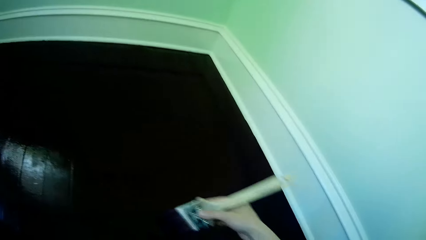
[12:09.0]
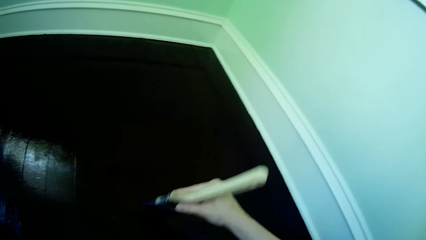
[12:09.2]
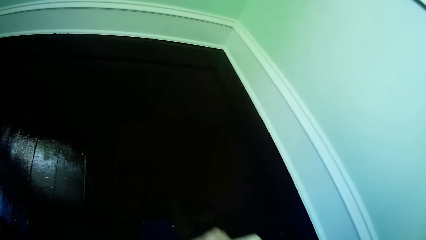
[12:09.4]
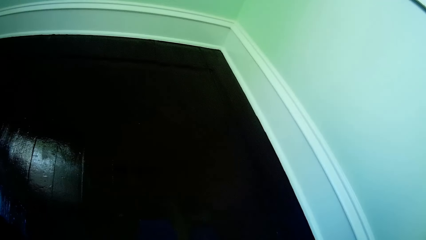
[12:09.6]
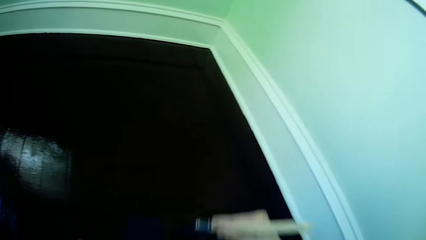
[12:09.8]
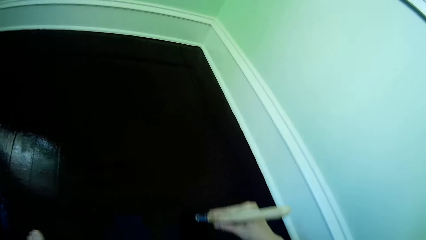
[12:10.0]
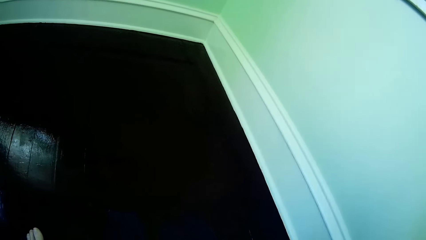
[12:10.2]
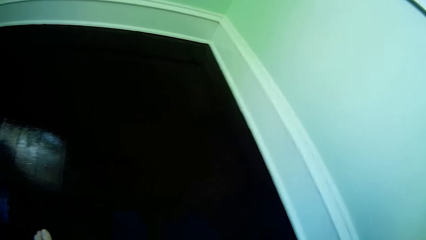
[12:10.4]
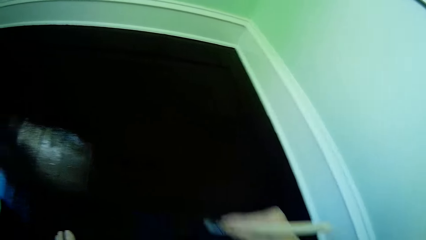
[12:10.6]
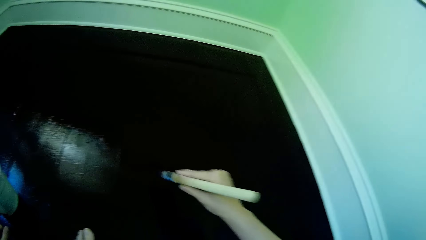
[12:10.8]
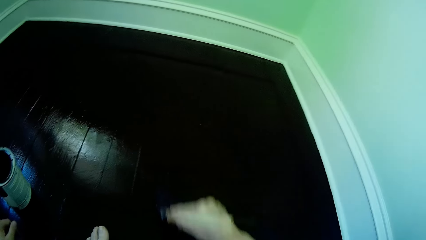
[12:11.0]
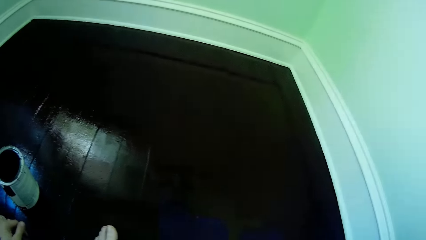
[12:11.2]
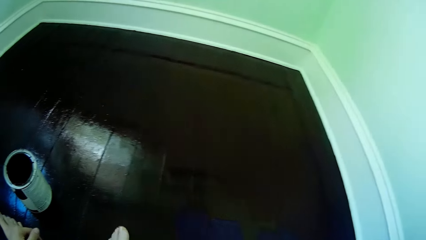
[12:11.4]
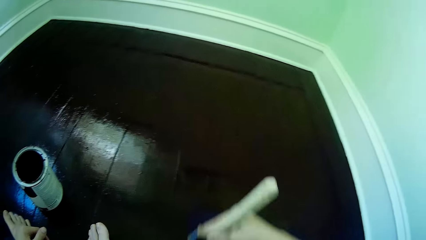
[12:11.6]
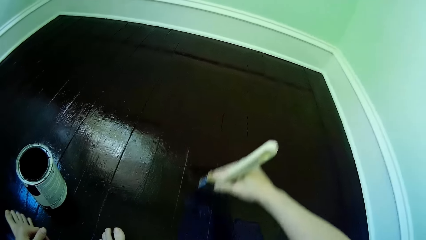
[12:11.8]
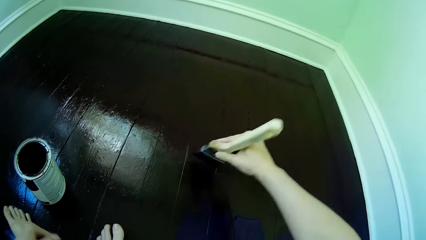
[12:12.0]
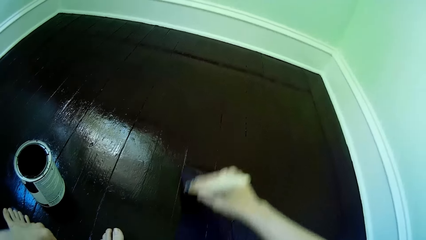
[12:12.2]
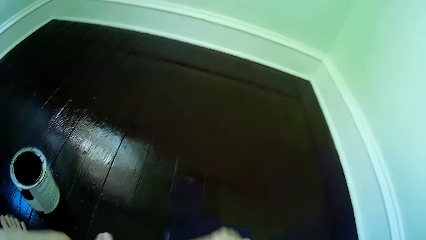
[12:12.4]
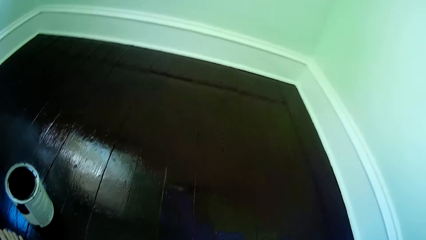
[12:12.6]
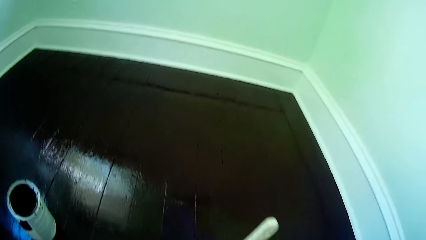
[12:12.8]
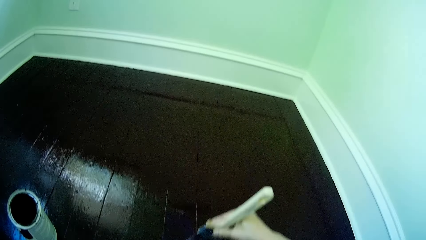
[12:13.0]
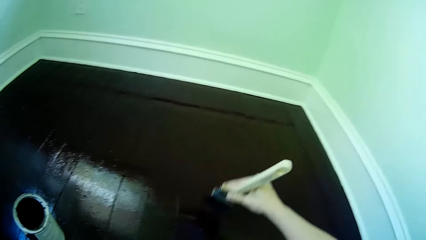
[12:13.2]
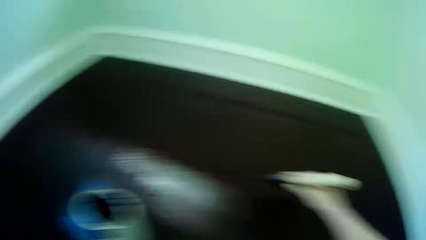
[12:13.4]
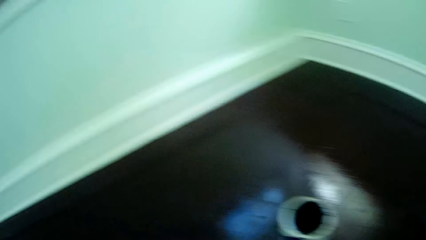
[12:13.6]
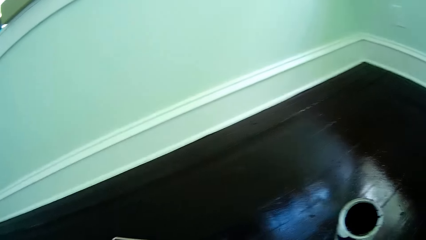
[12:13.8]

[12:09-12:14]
The camera wearer paints the floor with the paint brush on his right hand.

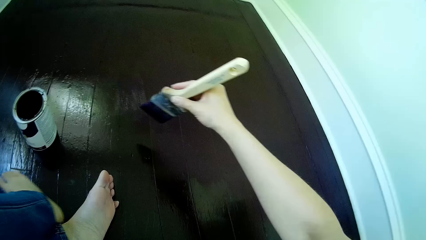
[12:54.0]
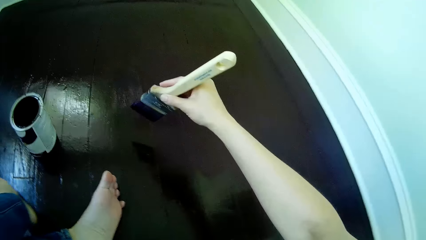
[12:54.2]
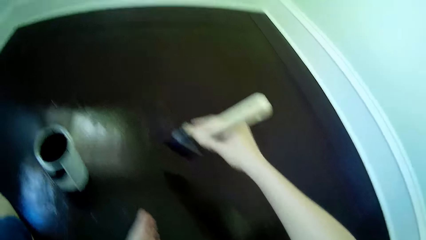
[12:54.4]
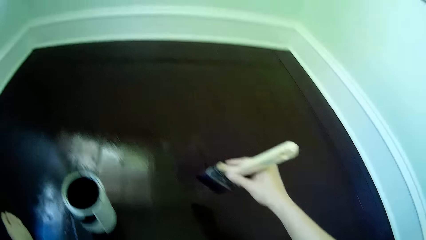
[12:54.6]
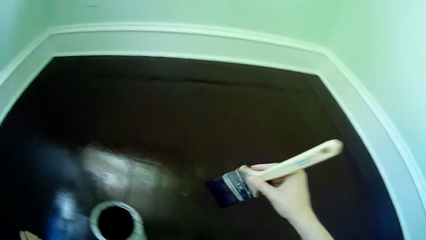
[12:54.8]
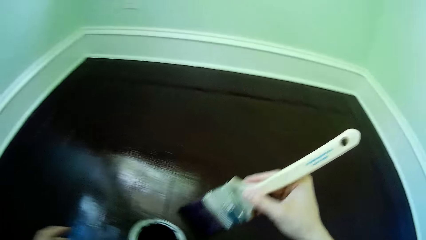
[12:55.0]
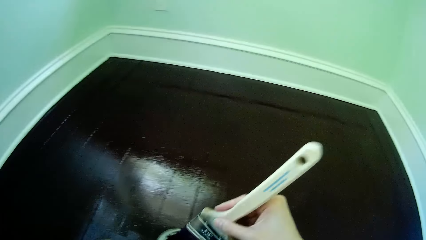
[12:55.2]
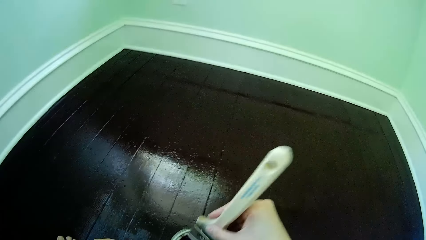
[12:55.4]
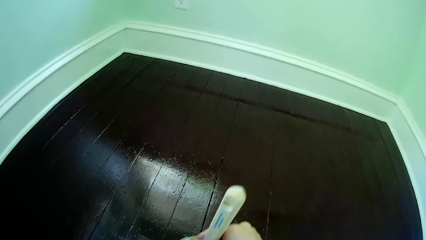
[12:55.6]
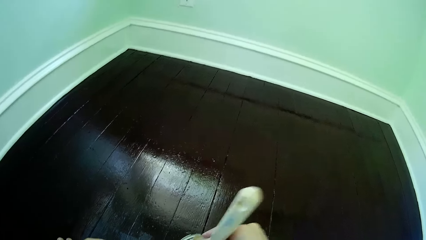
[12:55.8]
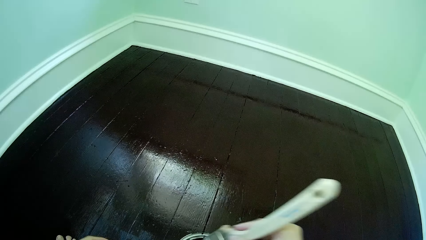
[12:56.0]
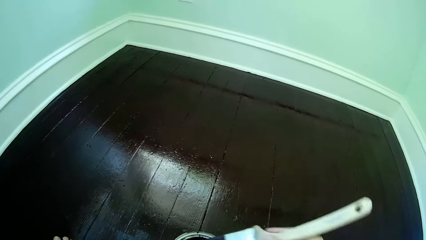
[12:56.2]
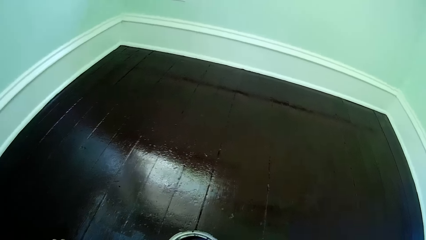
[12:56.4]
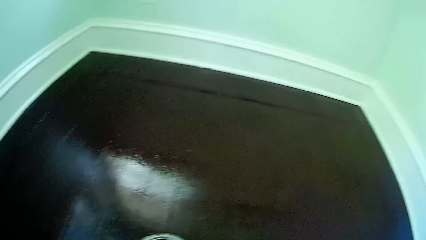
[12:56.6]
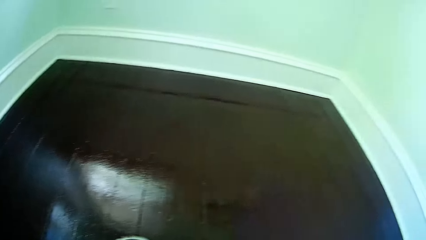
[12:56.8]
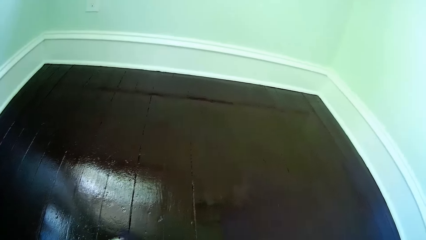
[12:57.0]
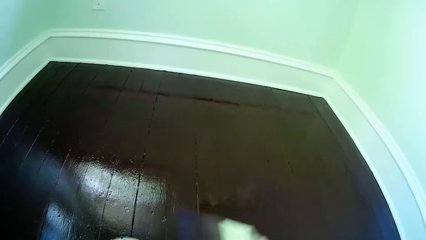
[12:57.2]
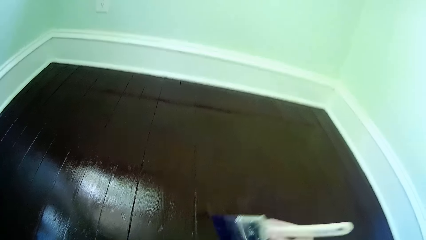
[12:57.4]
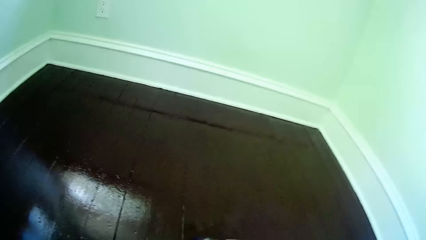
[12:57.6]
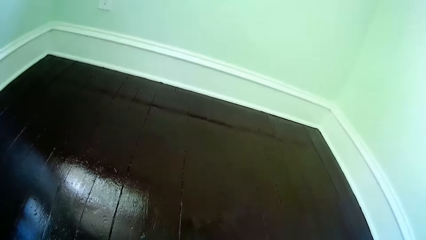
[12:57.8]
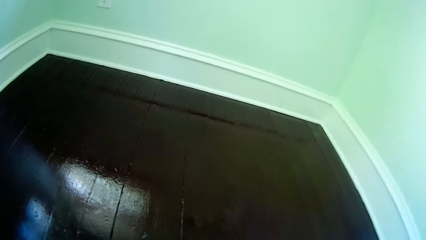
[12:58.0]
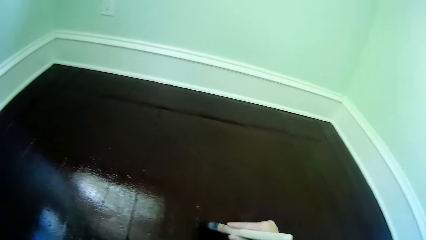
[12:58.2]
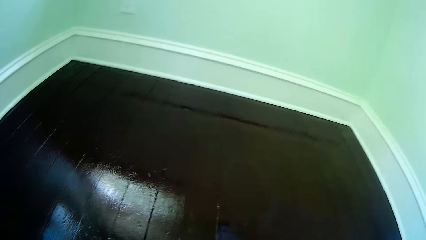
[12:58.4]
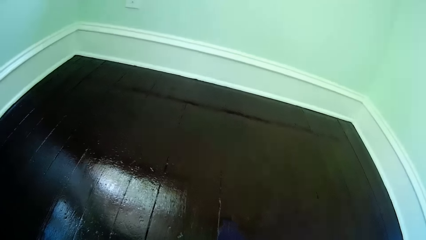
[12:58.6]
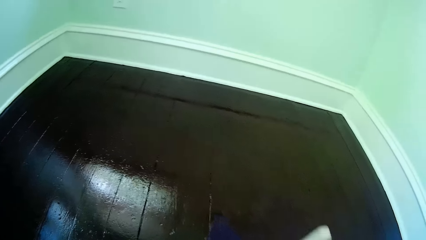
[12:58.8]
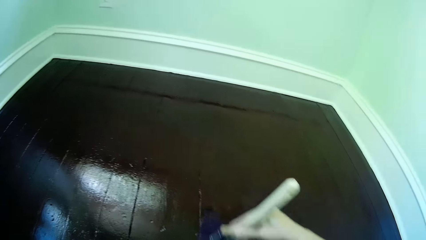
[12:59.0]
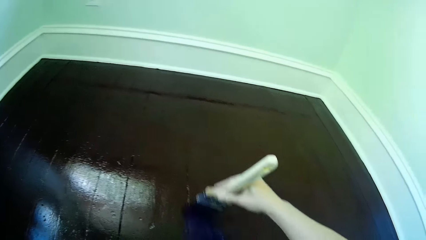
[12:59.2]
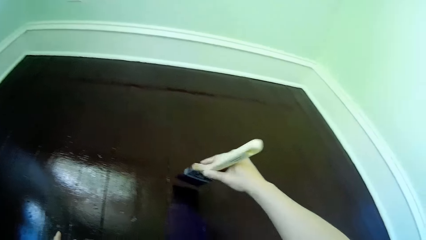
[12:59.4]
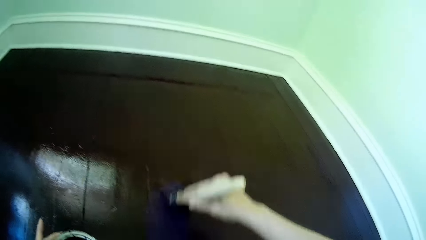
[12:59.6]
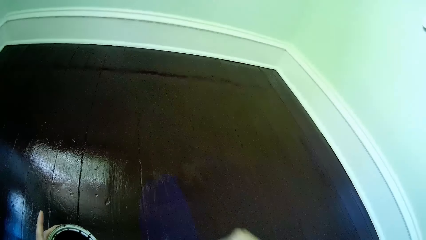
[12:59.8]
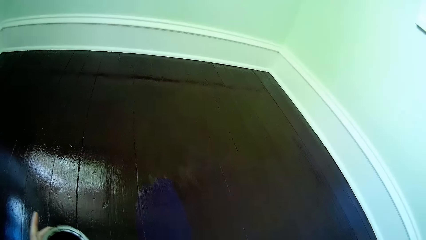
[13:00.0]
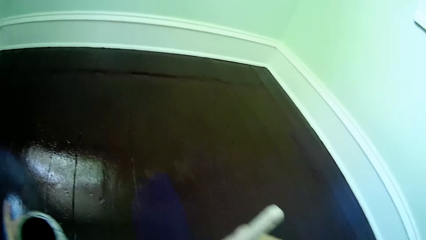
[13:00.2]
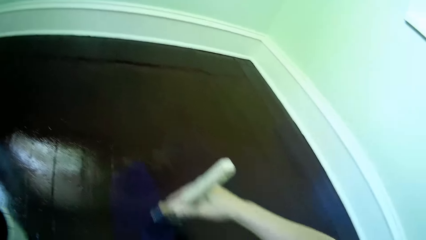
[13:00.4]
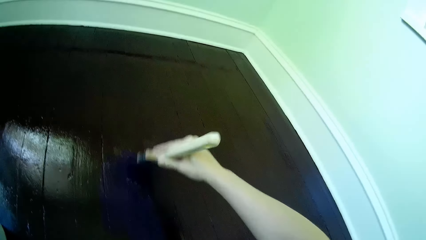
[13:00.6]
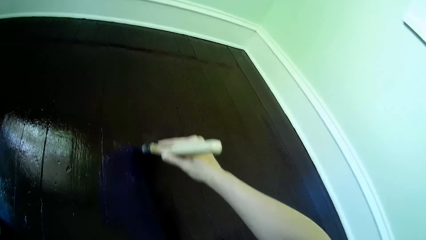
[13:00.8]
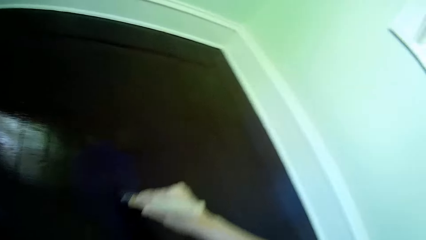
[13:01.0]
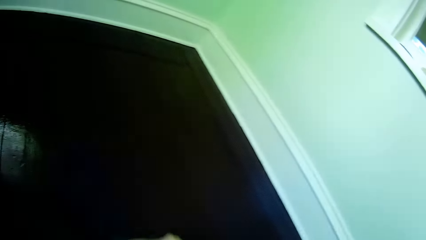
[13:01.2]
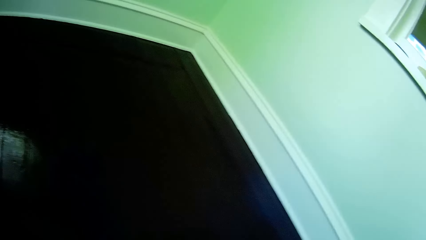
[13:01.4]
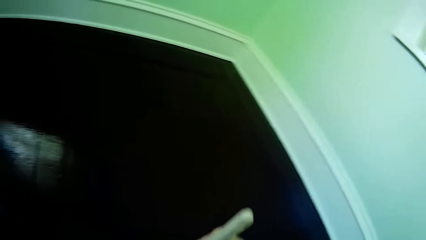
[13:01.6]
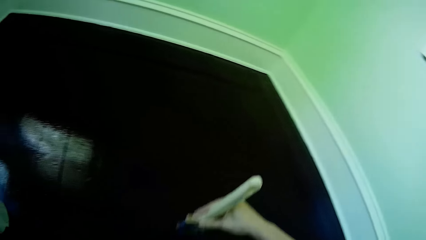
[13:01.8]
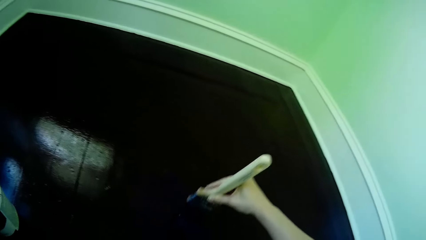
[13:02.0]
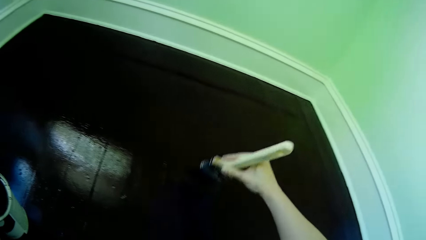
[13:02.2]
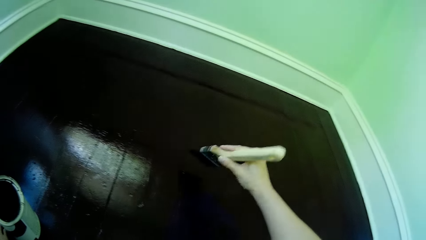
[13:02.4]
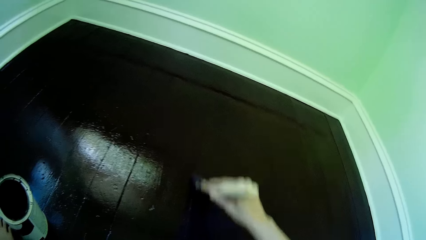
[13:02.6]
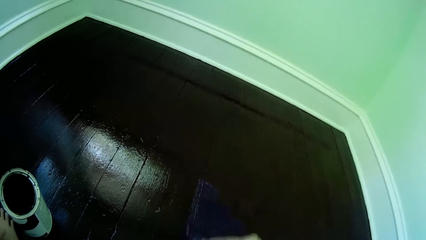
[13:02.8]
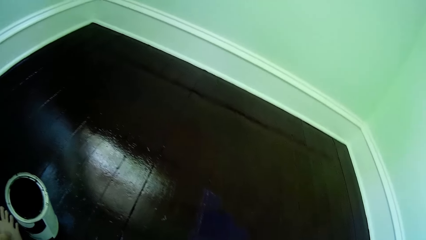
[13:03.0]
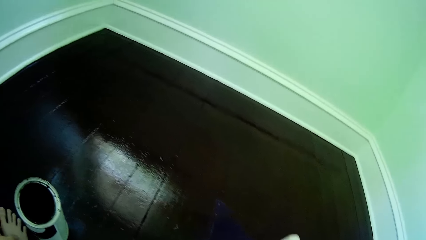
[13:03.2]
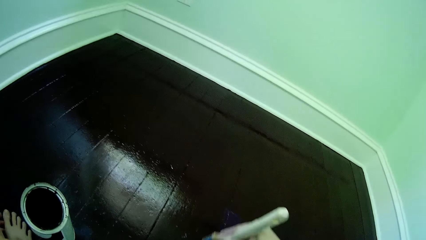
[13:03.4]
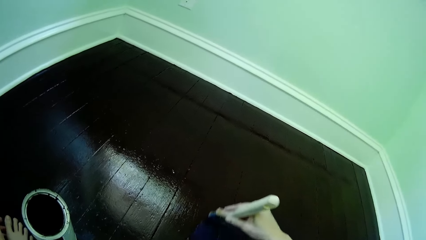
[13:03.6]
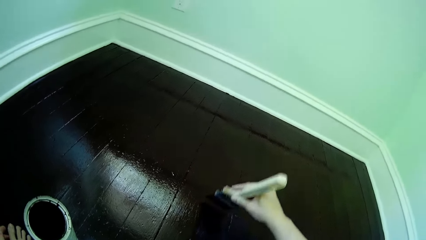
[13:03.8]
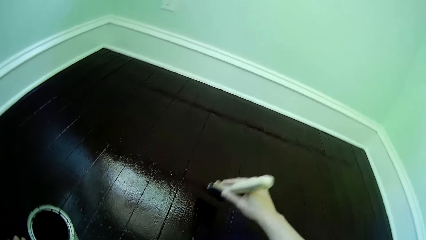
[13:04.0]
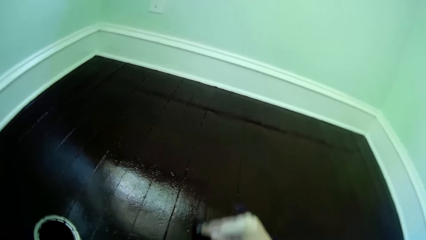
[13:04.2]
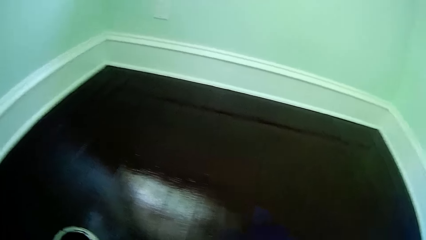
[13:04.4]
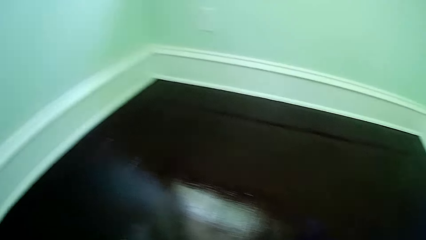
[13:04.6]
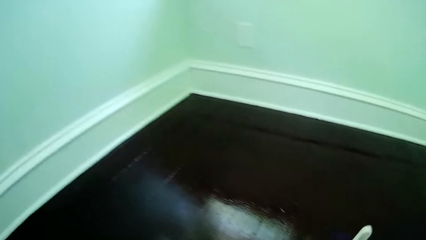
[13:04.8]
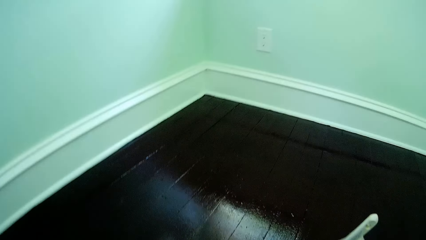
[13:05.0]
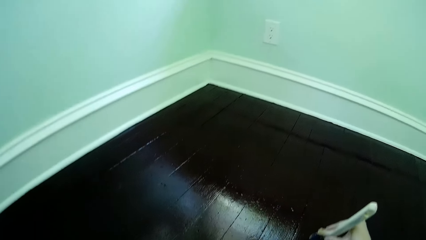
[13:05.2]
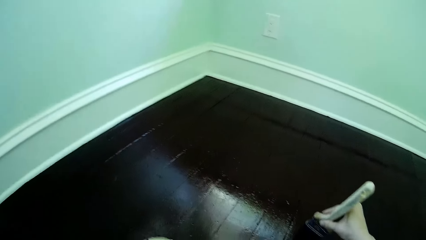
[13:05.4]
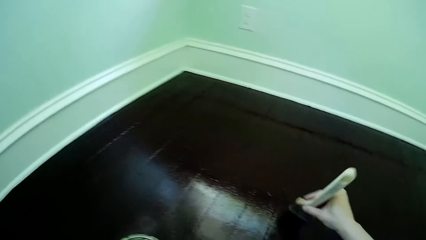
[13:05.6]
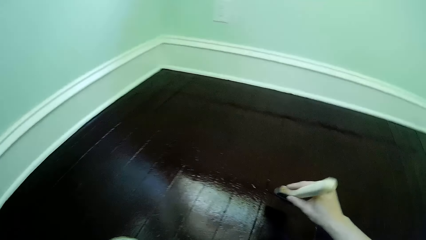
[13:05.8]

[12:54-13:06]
The camera wearer dips the paint brush in the paint container or paint can with his right hand. He paints the floor with the paint brush on his right hand. He paints the floor again. He moves the paint can on the floor.
